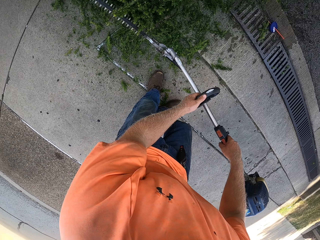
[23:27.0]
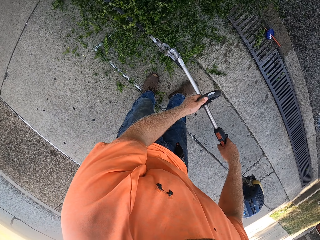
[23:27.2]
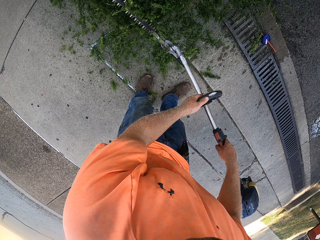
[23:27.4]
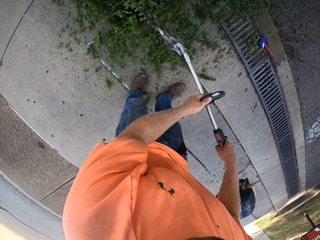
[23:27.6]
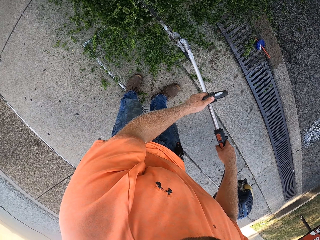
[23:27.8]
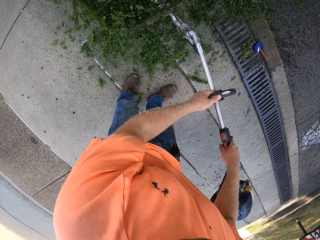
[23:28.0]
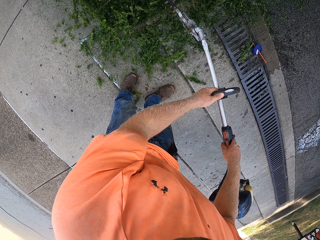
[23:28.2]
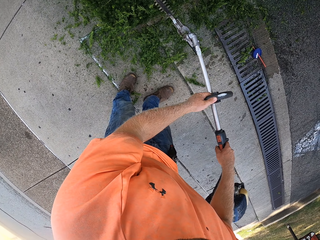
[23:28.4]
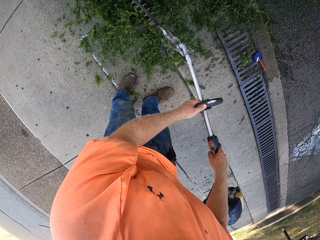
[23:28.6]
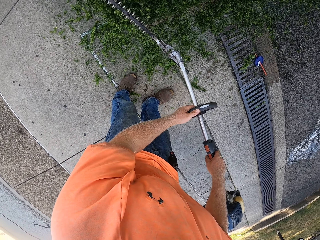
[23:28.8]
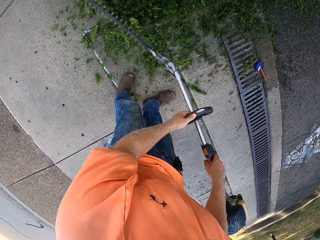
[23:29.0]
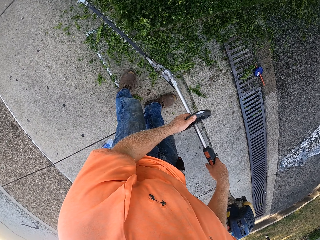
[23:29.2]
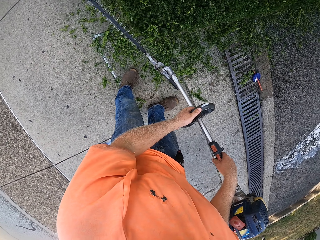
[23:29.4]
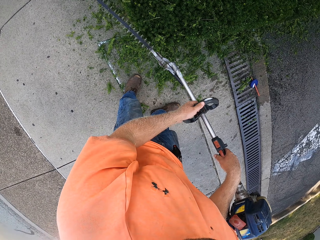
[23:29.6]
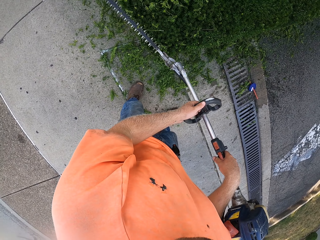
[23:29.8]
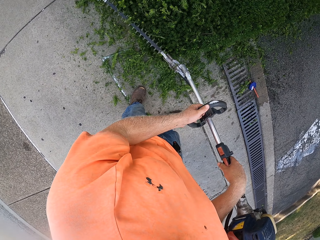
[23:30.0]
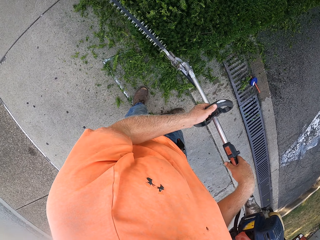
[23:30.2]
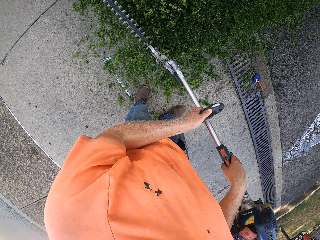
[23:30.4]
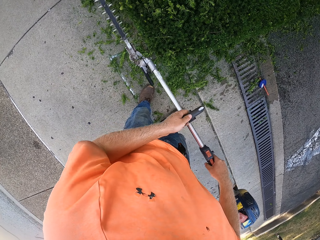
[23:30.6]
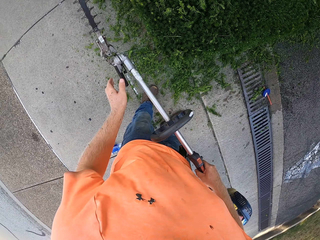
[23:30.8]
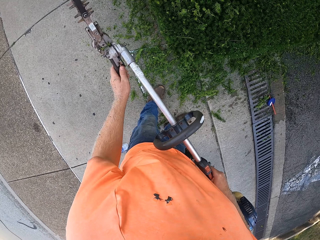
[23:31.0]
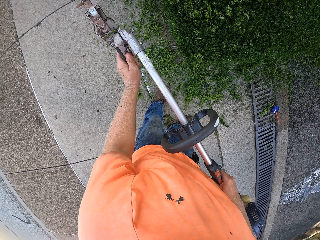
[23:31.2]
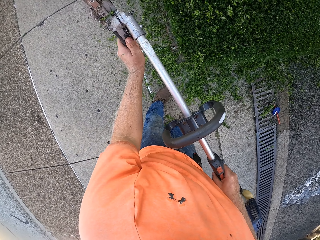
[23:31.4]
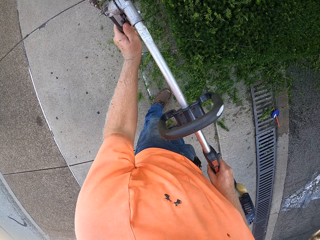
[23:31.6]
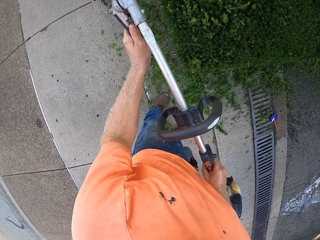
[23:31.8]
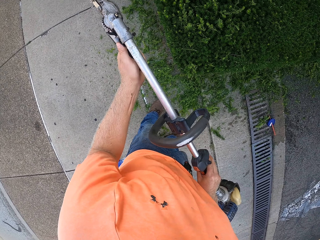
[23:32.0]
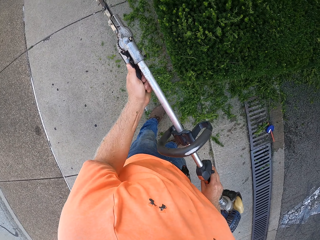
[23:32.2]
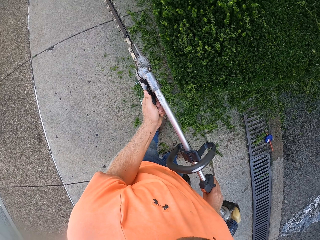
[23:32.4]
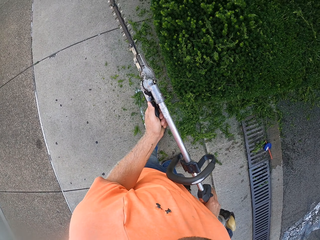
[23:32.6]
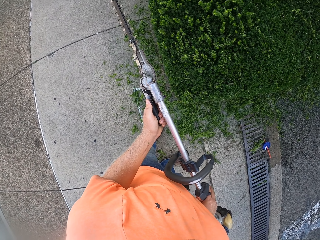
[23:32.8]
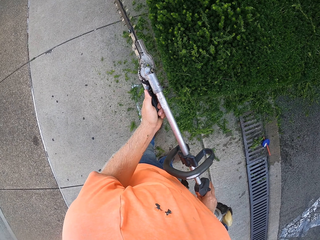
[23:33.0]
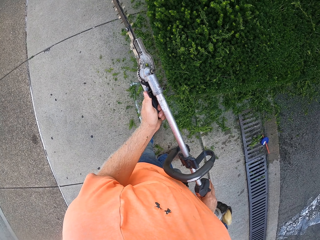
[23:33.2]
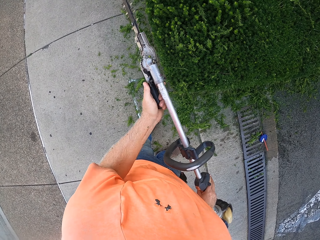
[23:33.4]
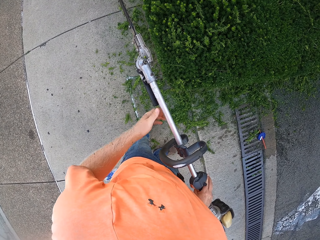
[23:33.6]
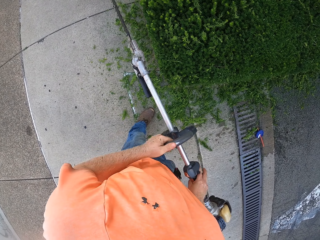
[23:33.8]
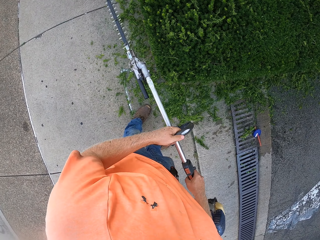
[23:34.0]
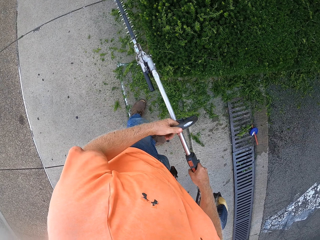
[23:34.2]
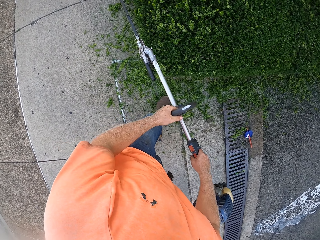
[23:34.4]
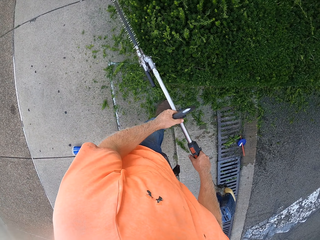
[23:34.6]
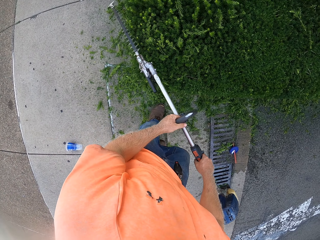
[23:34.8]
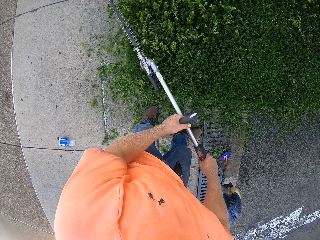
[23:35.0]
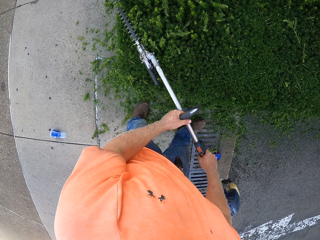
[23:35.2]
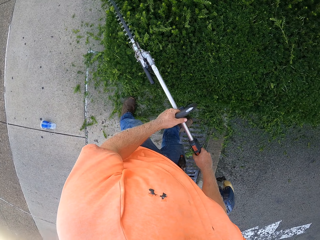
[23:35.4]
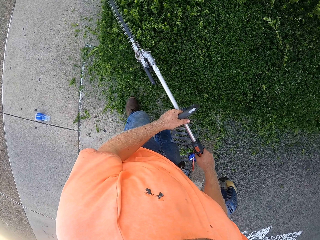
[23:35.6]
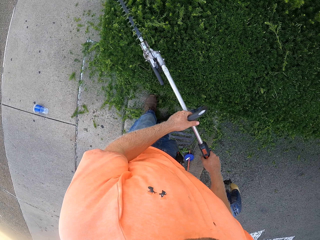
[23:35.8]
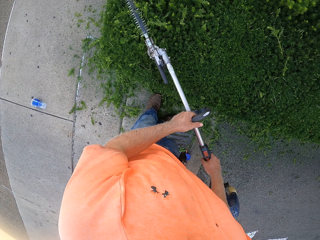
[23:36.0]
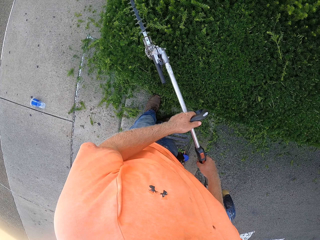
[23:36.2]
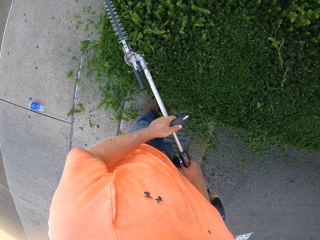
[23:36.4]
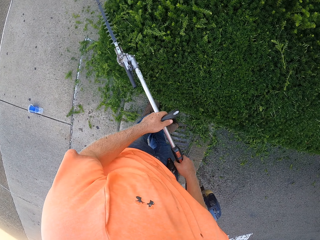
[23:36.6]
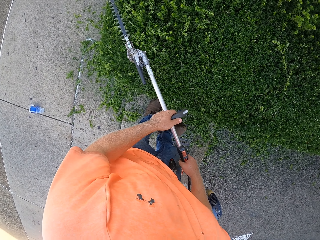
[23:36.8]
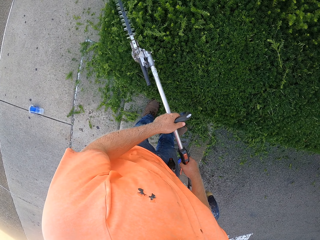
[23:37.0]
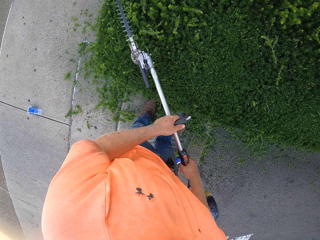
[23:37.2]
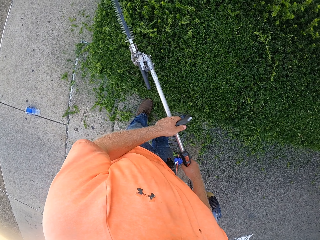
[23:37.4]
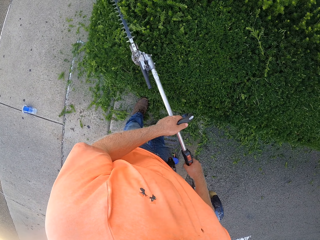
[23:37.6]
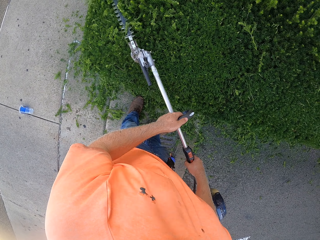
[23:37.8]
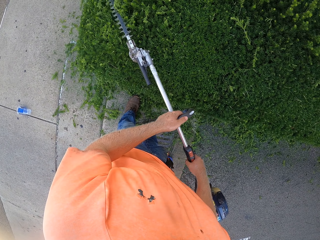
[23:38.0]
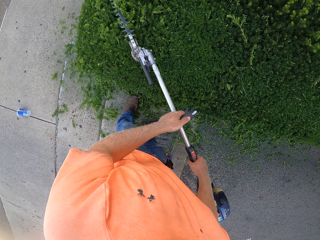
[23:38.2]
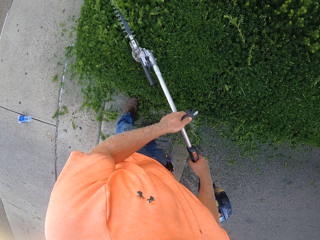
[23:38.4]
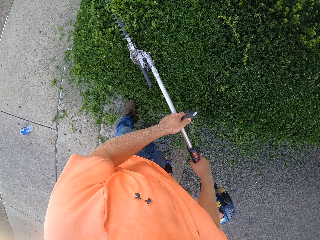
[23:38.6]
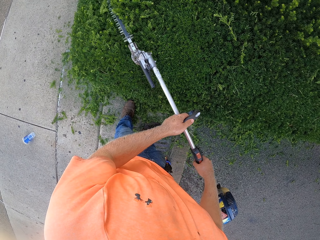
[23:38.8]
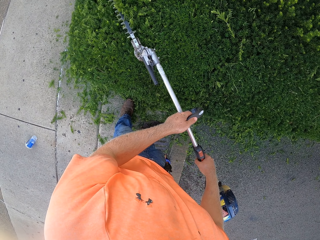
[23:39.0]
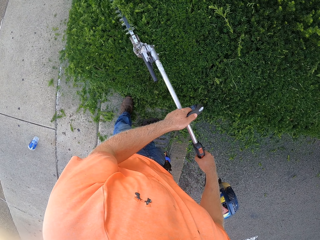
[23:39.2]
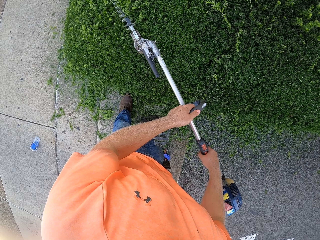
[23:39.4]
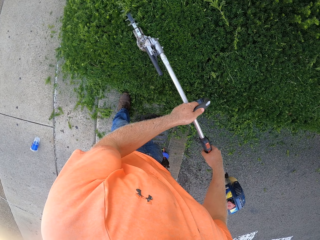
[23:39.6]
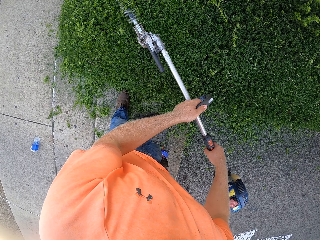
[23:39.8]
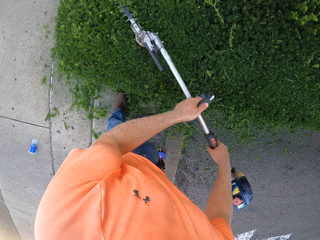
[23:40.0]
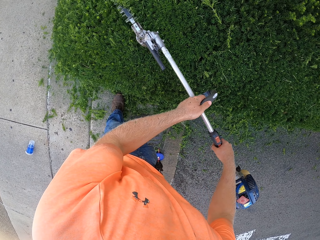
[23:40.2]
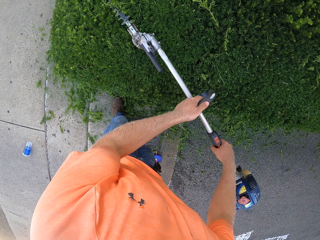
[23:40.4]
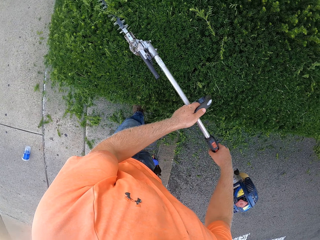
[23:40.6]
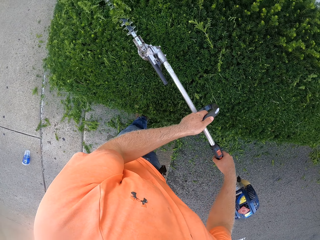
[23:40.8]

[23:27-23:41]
The camera wearer pulls a lever on the trimmer with his left hand. He adjusts the brush cutter. He trims the bush with the trimmer in both hands. He cuts the flowers with the brush cutter.

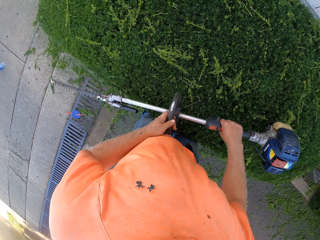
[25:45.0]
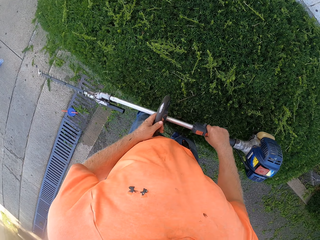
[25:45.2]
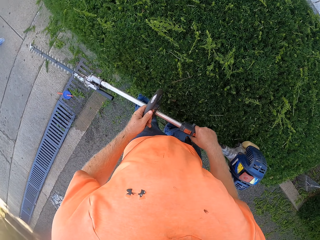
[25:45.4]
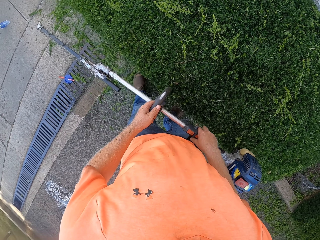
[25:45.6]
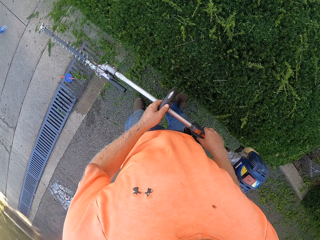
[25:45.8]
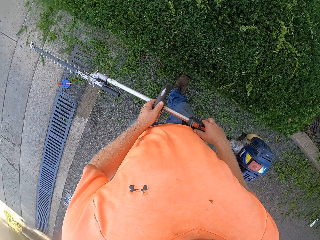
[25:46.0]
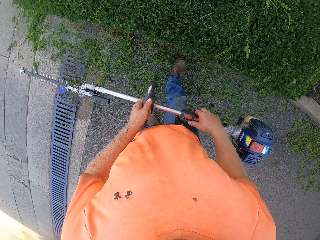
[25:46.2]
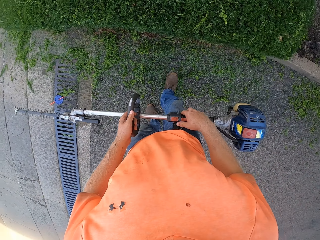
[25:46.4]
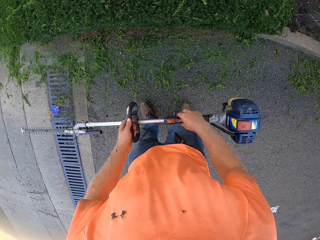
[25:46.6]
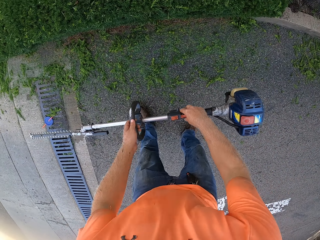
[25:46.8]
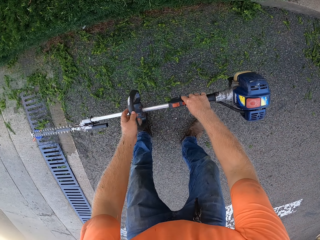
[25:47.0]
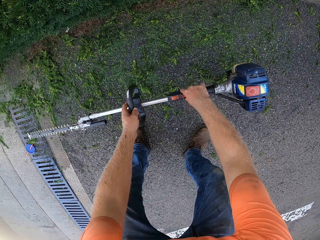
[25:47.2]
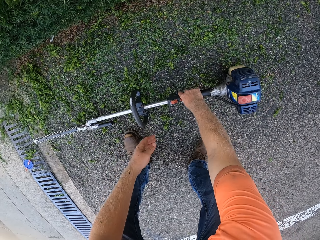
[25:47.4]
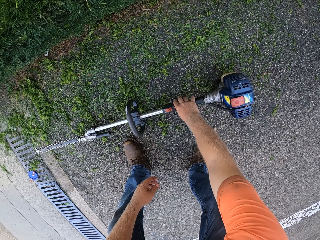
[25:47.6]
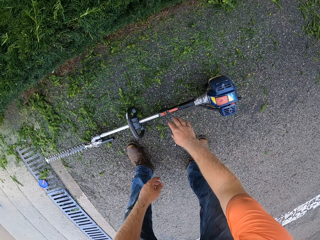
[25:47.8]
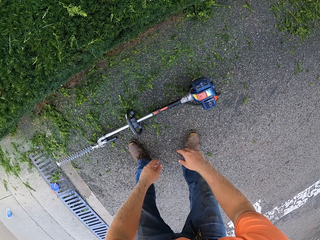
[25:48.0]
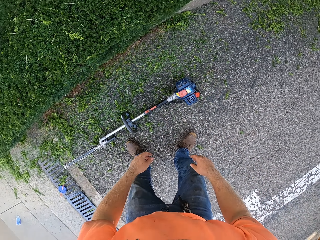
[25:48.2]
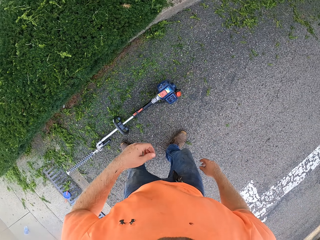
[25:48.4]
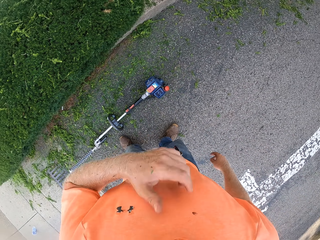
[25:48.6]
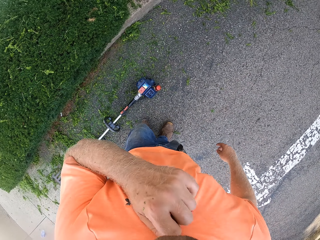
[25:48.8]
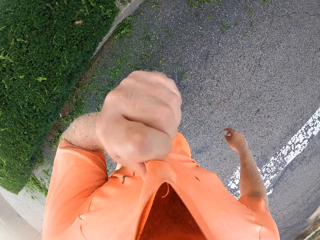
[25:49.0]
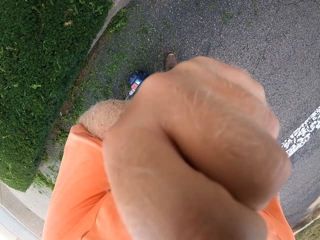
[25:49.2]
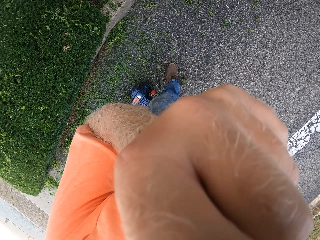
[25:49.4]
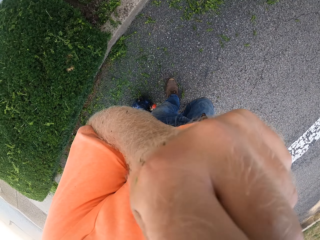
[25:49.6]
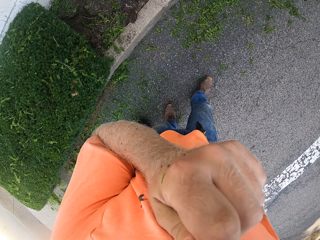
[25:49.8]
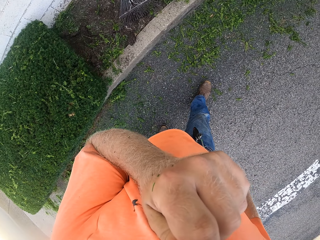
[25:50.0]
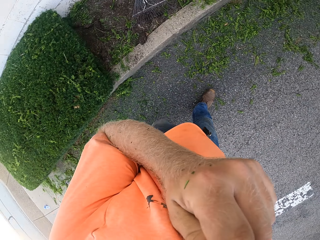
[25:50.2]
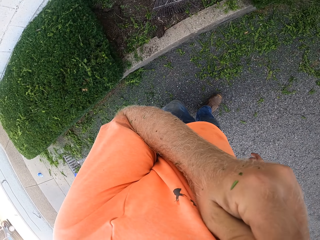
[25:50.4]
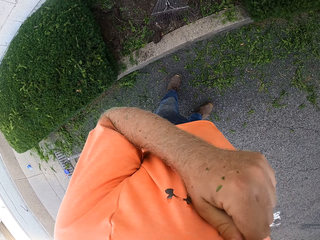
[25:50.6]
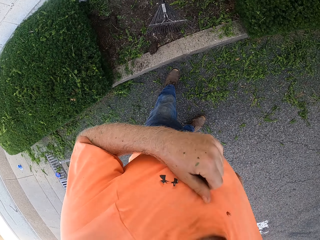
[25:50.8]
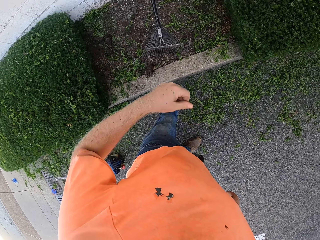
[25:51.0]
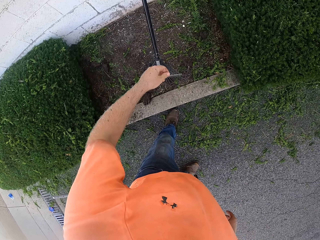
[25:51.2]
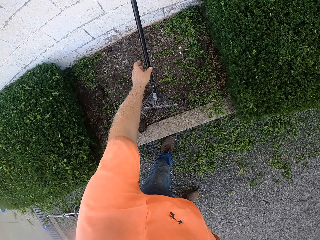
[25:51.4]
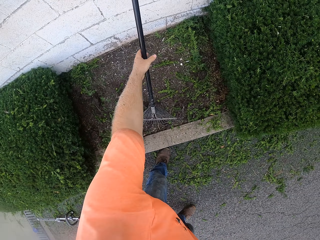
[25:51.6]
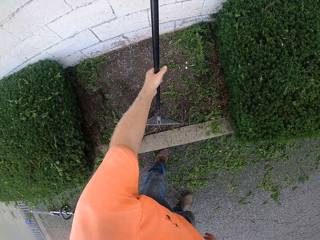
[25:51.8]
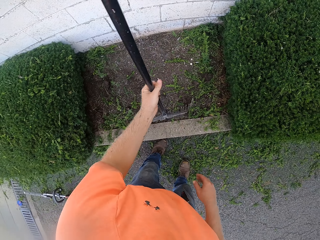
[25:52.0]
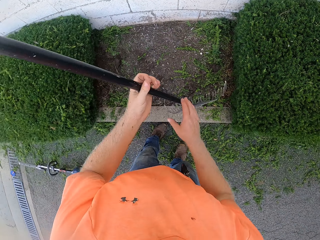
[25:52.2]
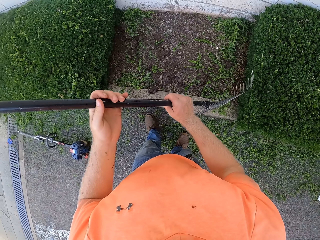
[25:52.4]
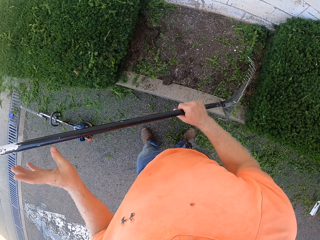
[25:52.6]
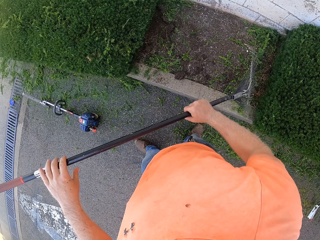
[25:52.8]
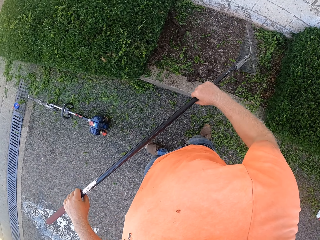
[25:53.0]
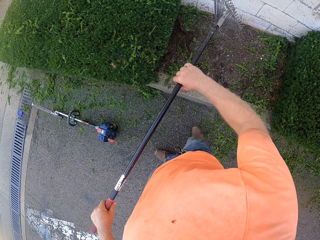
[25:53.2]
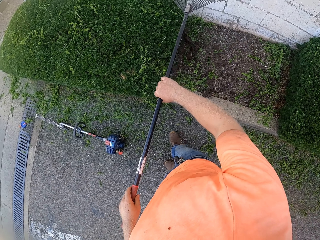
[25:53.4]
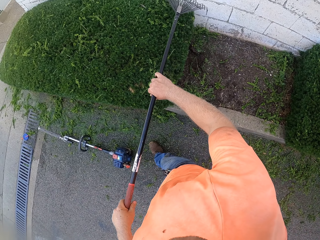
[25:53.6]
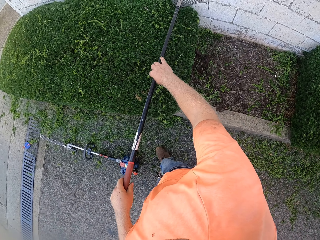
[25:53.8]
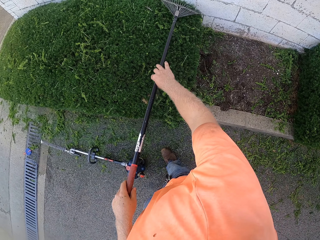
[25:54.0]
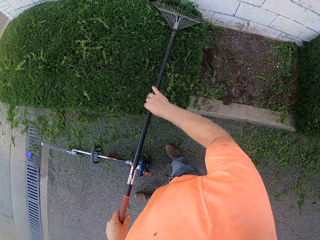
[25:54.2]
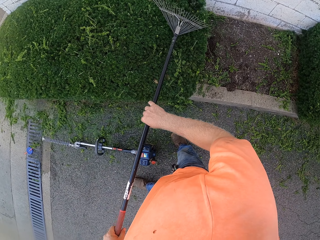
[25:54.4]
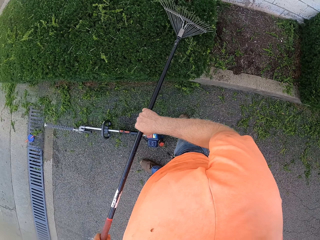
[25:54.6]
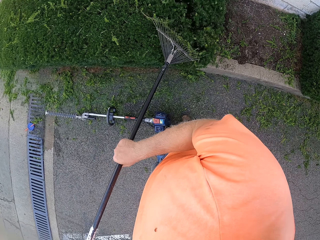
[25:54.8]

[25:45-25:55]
The camera wearer drops the trimmer on the ground with both hands. He wipes the face. He picks up a rake from the ground with his left hand. He collects leaves from the bush with the rake in both hands.
